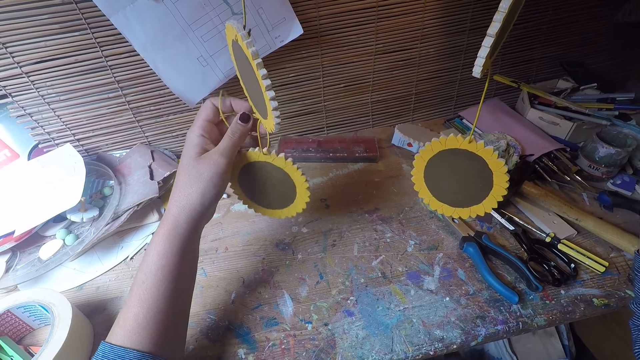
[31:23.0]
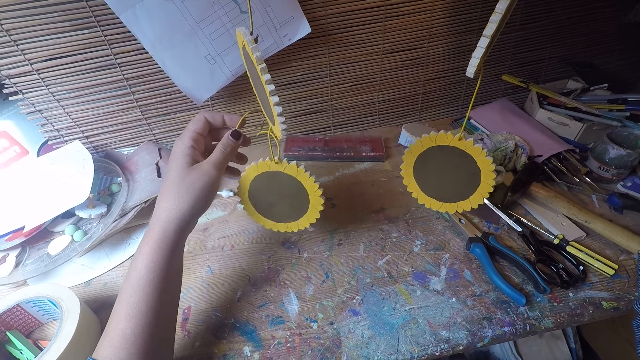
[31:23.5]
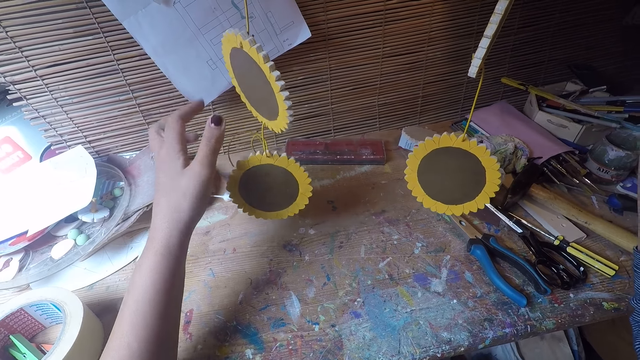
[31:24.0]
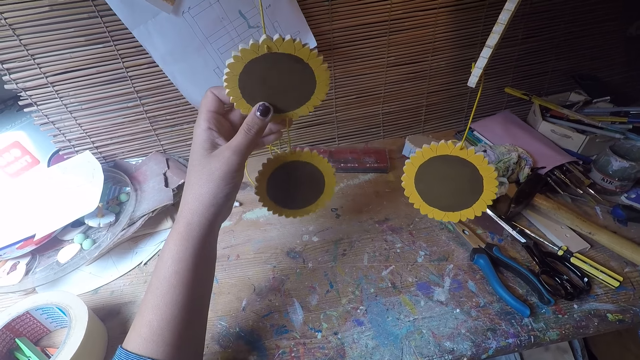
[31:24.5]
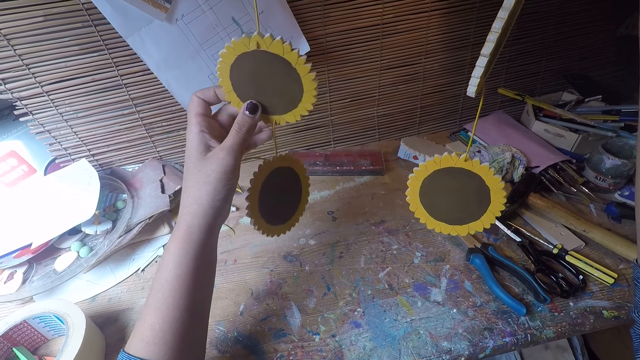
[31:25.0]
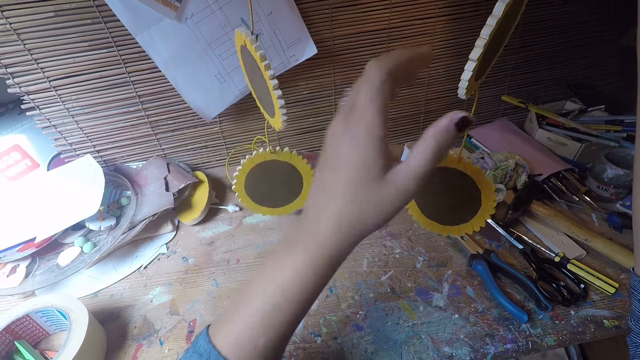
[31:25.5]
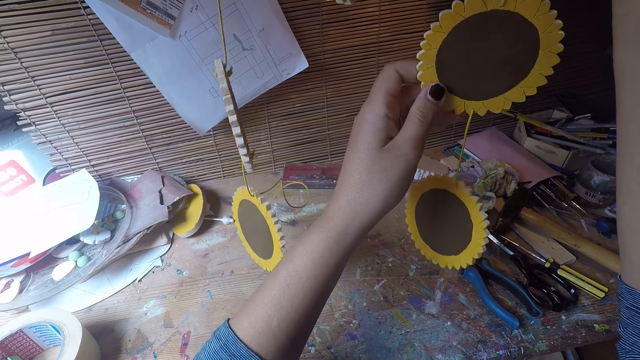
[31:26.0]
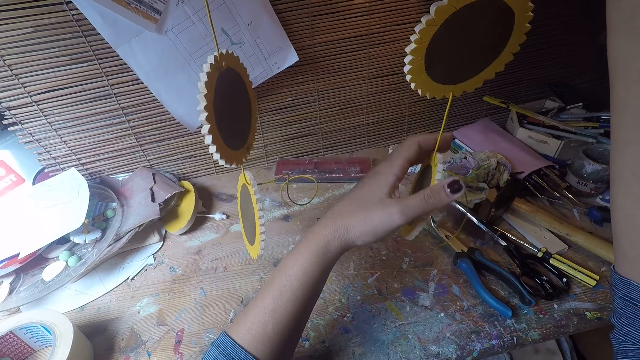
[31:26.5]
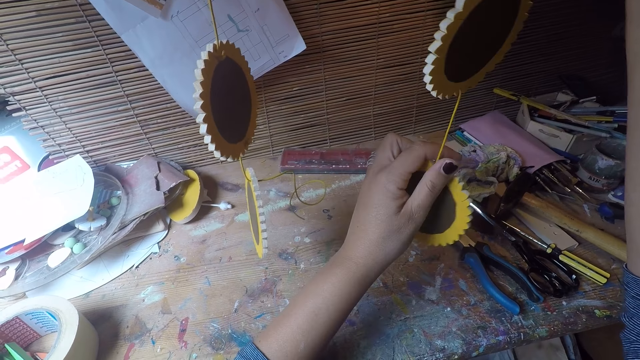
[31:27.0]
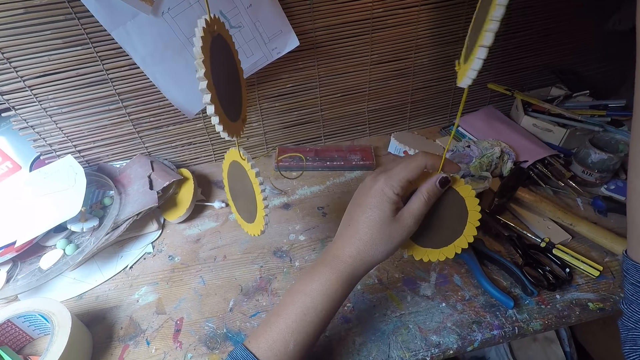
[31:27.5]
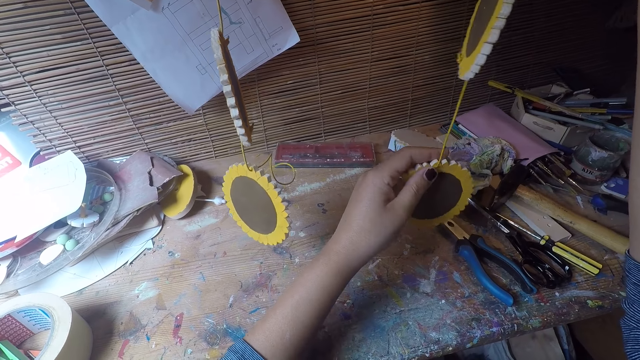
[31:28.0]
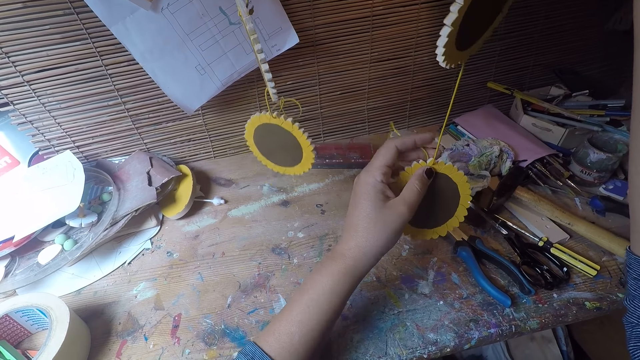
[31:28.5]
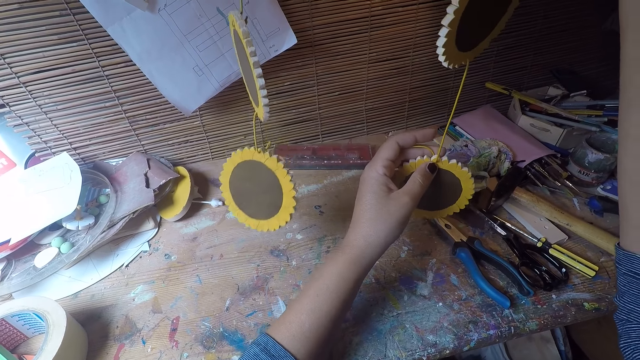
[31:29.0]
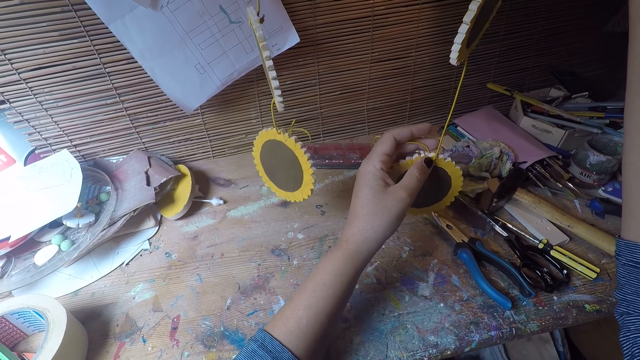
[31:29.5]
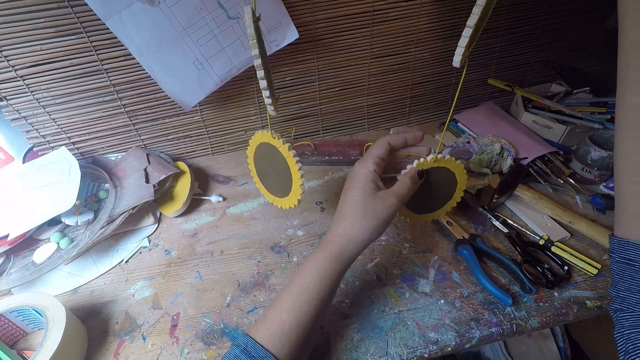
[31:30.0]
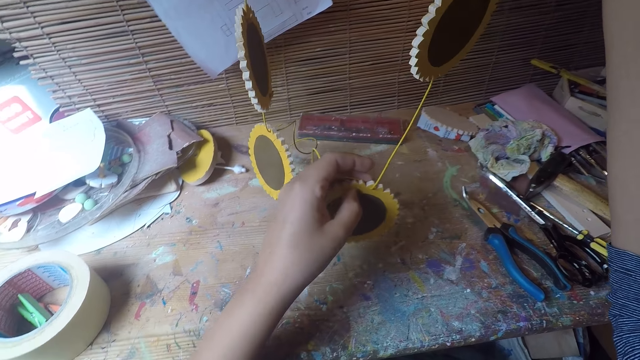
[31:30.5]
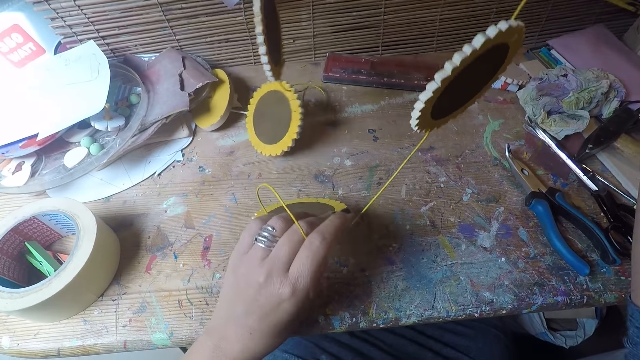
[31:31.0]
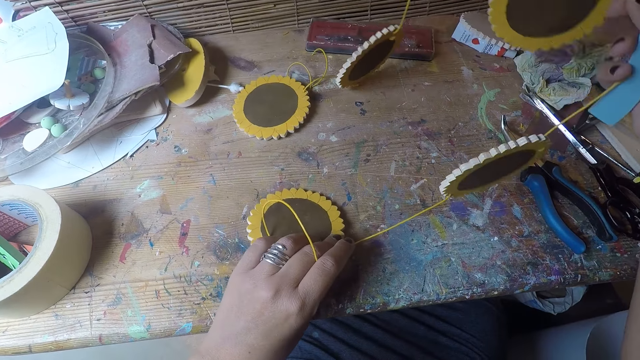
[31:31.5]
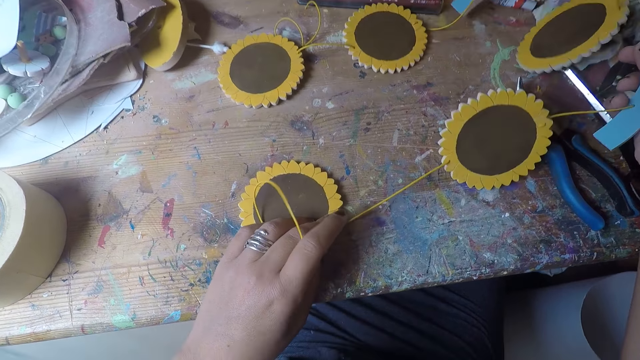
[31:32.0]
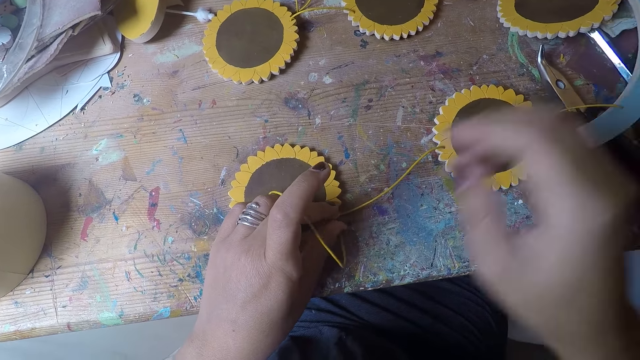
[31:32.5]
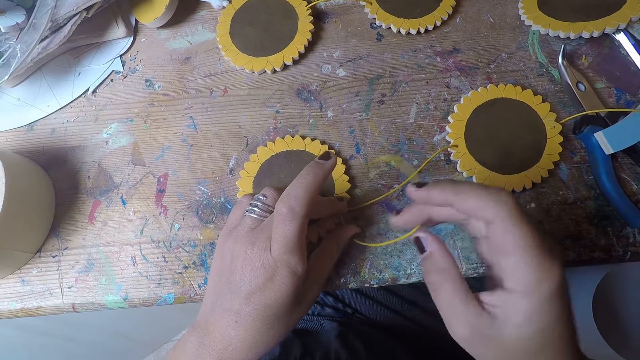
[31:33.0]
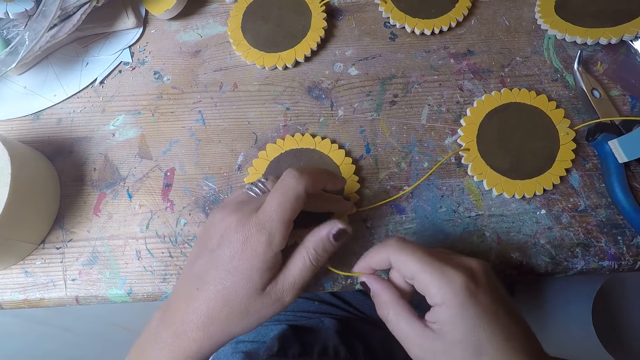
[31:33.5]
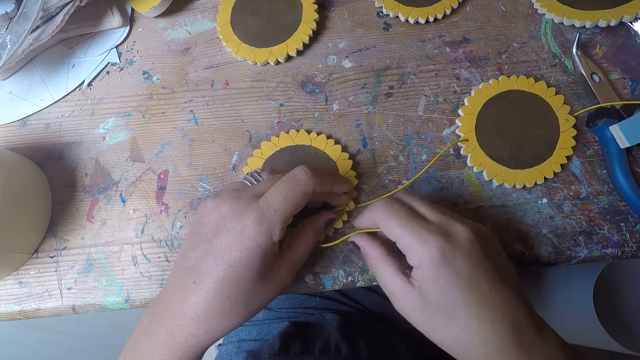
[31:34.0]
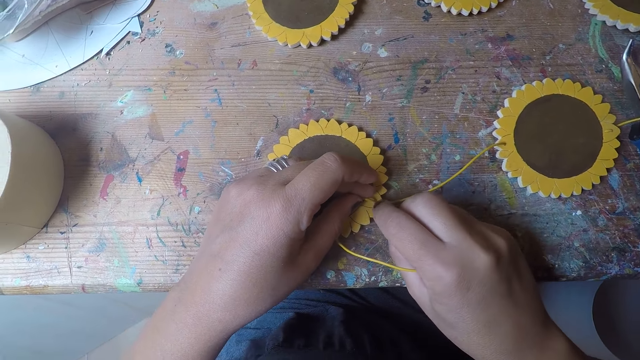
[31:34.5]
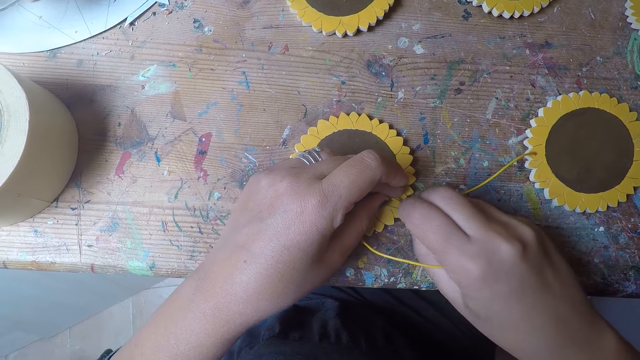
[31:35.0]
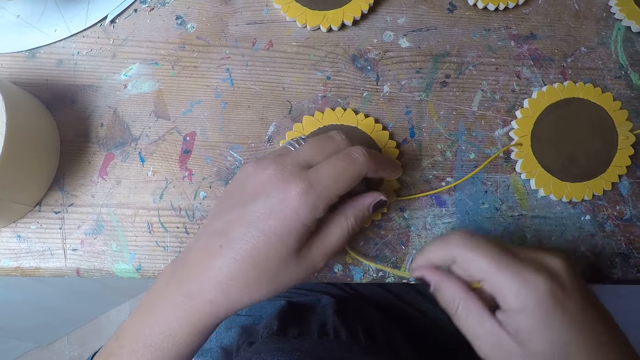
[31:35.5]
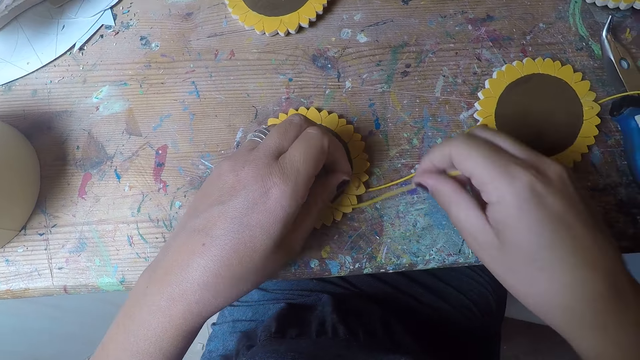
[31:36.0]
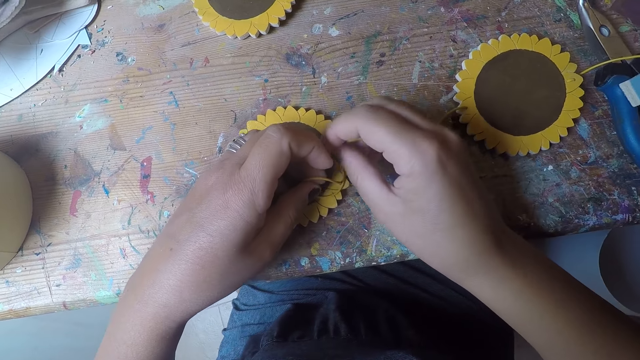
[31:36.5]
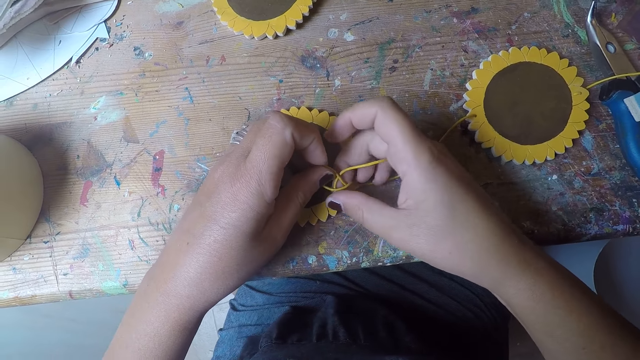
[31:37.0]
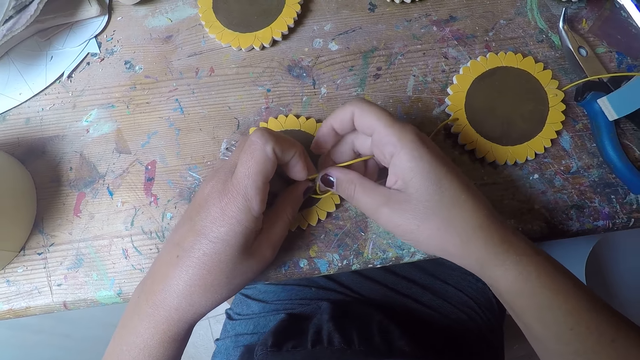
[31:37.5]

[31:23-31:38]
The camera wearer grabs a table coaster with her left hand. She lowers the table coaster arc in both hands. She drops the woodcrafts on the table. She knots a thread with both hands.

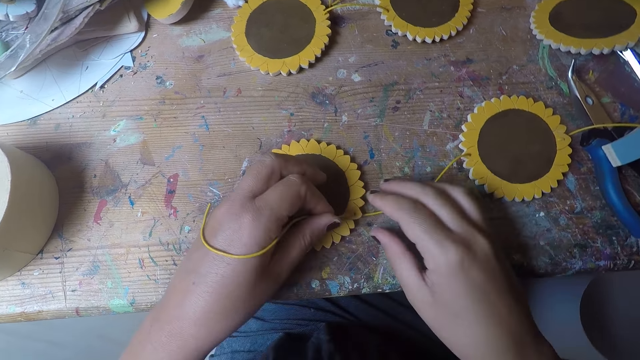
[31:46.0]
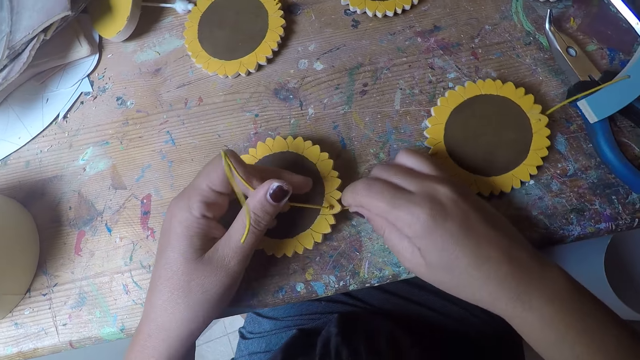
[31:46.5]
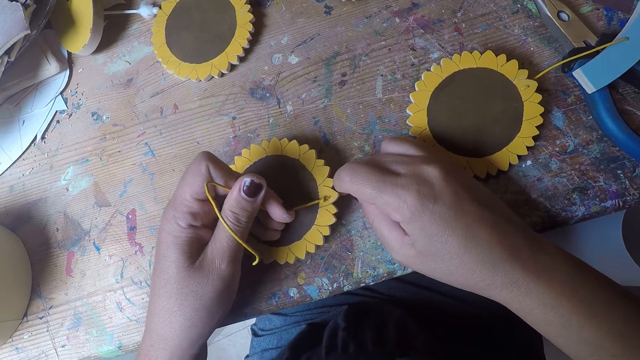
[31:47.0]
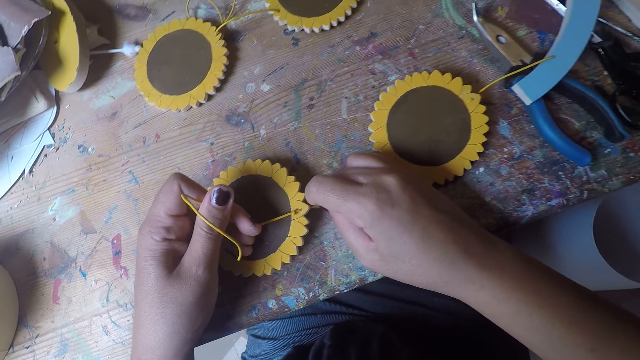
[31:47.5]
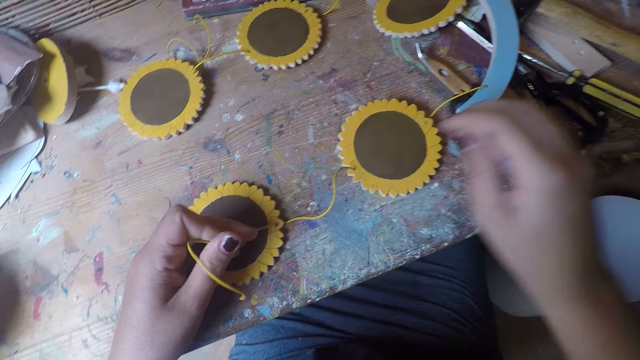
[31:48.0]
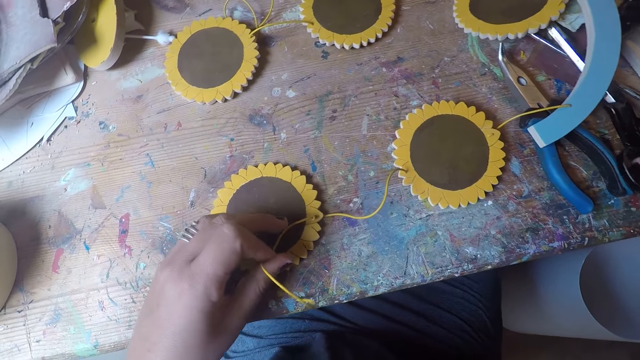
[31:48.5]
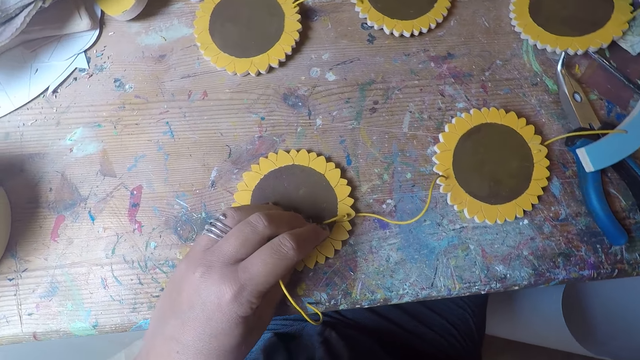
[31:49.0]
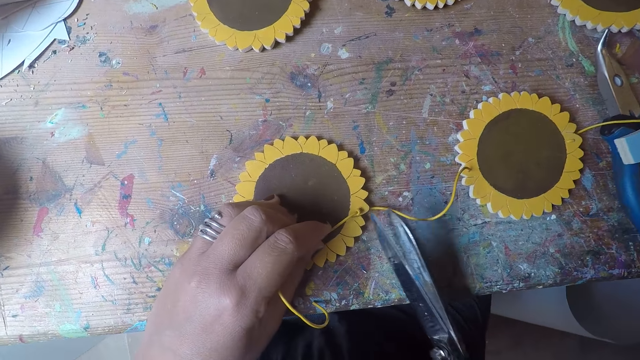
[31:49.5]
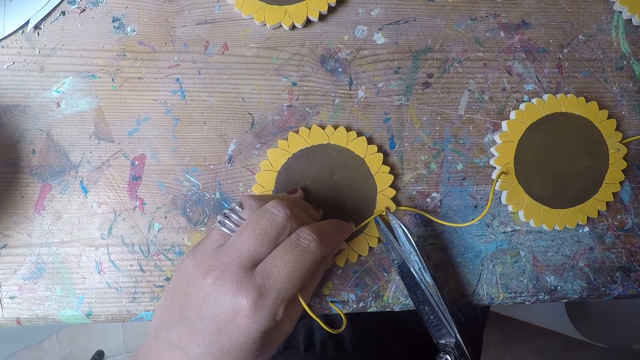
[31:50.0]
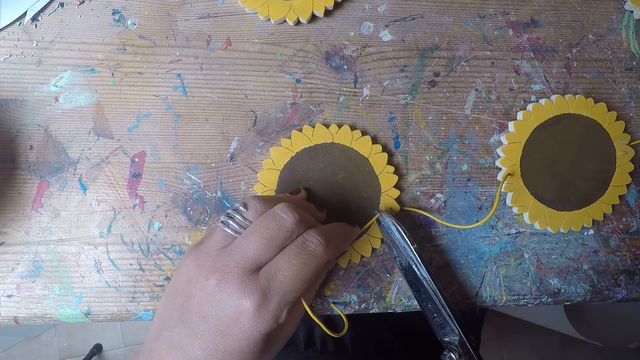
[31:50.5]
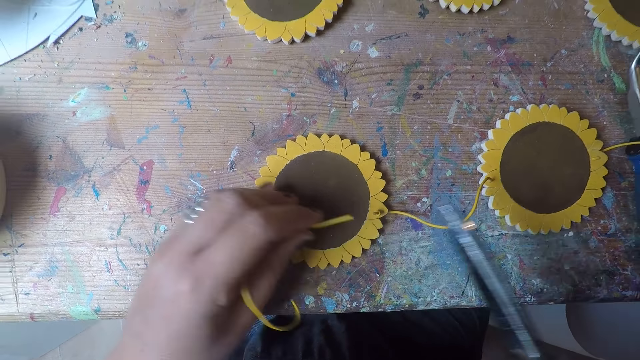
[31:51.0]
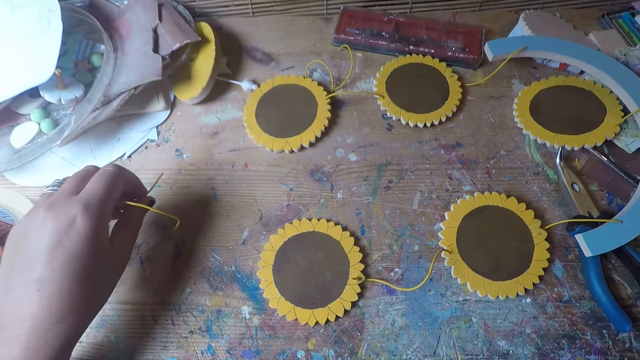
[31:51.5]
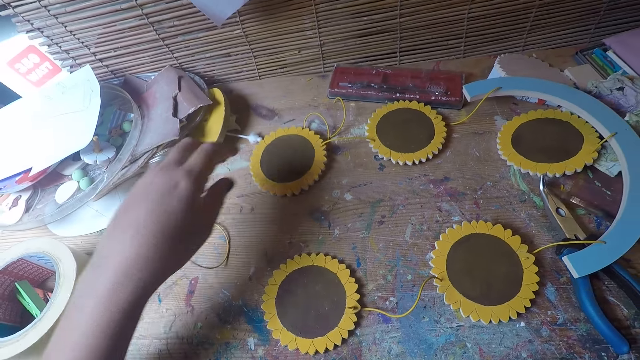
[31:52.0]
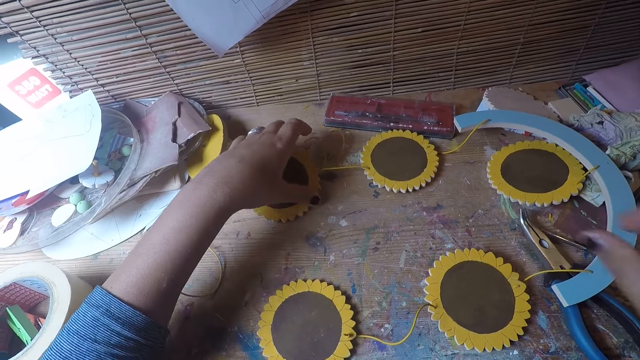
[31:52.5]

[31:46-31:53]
The camera wearer pulls the string with both hands. She picks up a pair of scissors from the table with her right hand. She cuts off the rope of the craft with the scissors in her right hand. She puts the string on the table.
